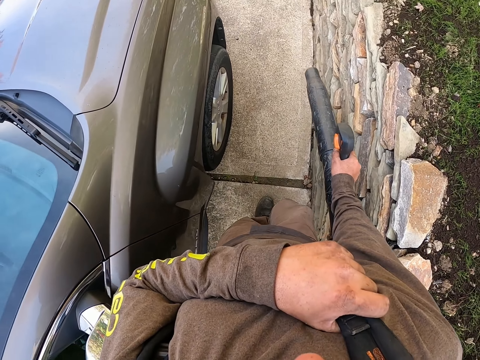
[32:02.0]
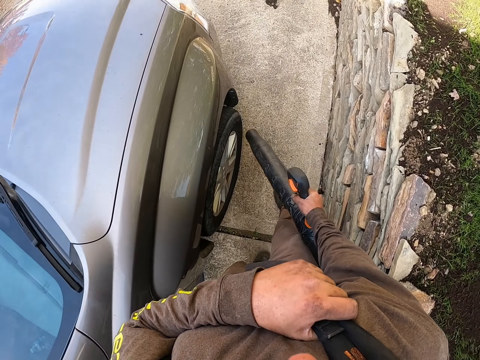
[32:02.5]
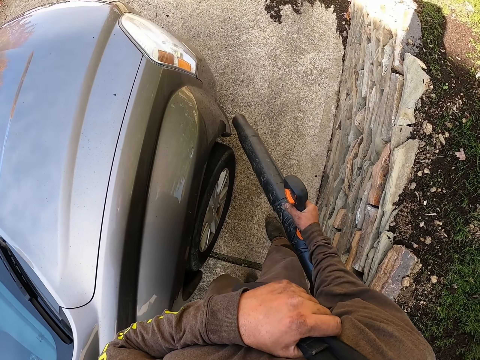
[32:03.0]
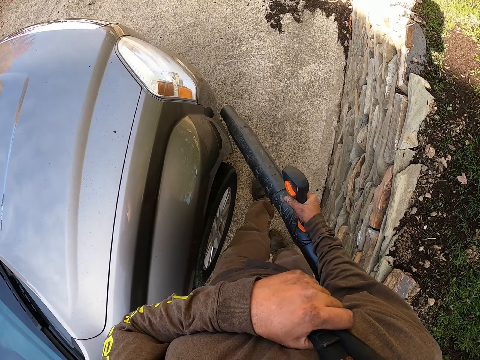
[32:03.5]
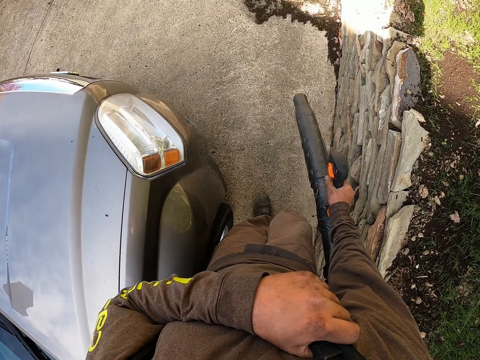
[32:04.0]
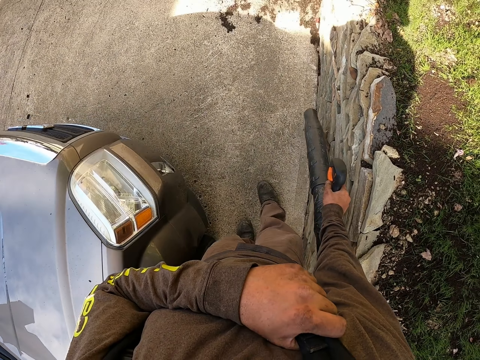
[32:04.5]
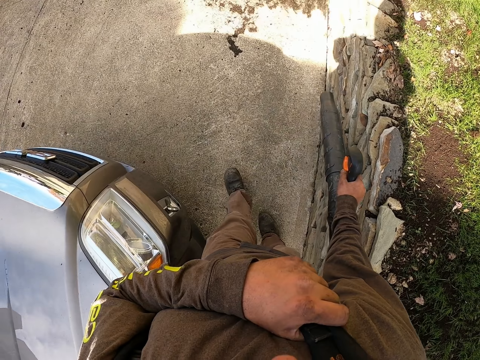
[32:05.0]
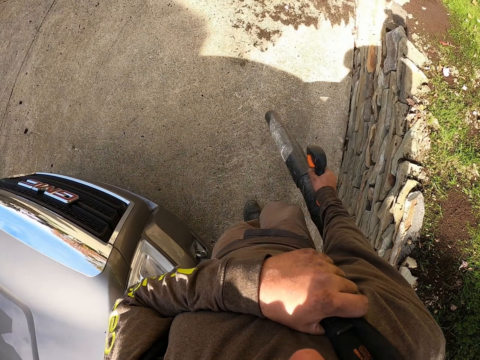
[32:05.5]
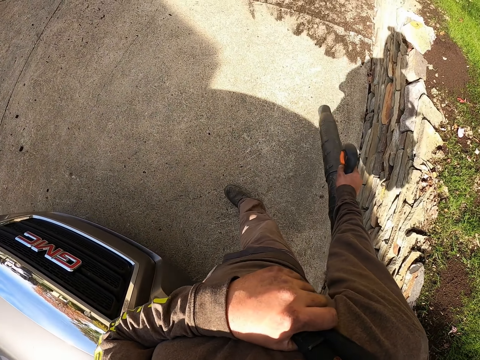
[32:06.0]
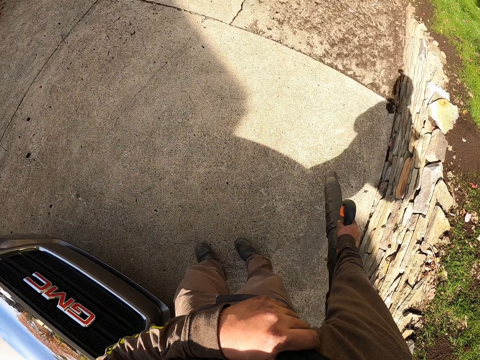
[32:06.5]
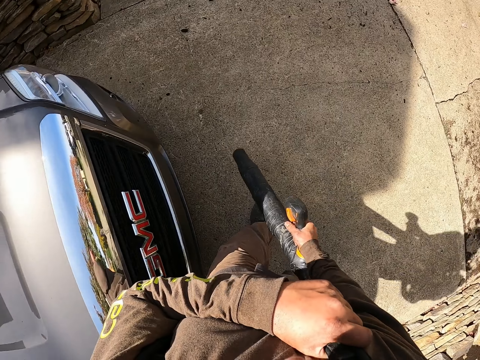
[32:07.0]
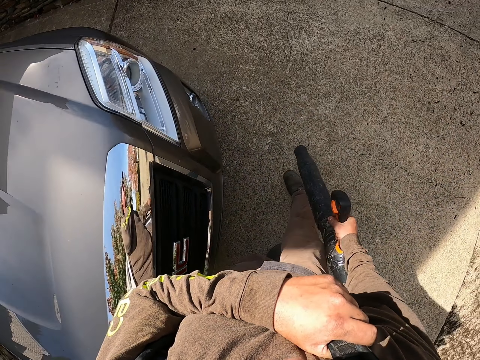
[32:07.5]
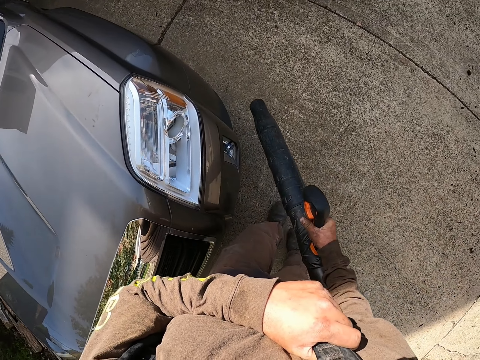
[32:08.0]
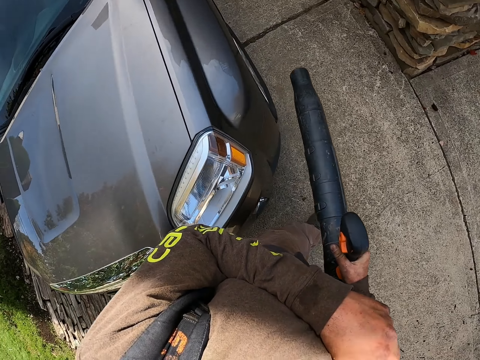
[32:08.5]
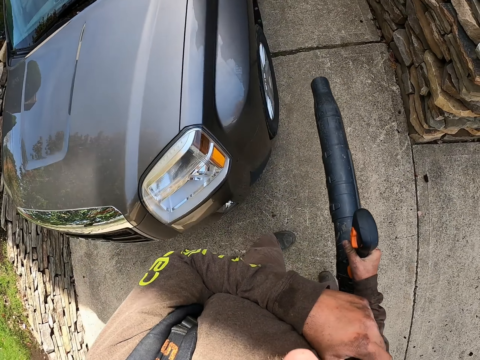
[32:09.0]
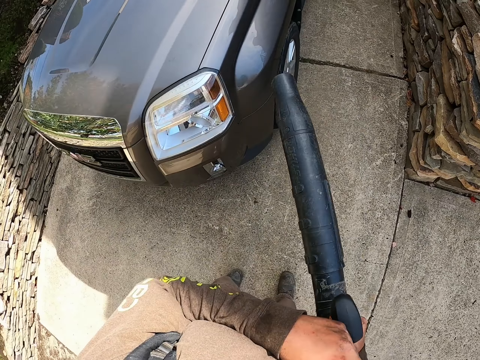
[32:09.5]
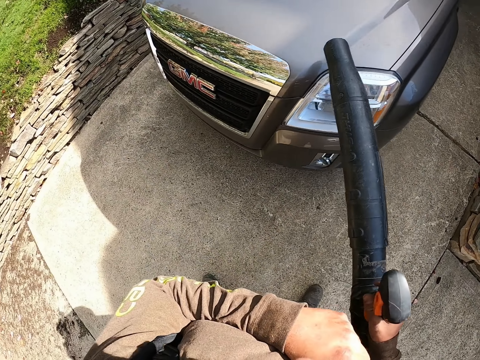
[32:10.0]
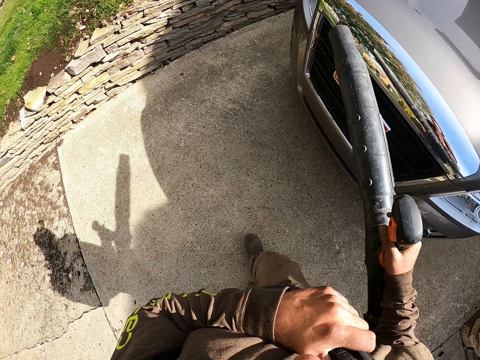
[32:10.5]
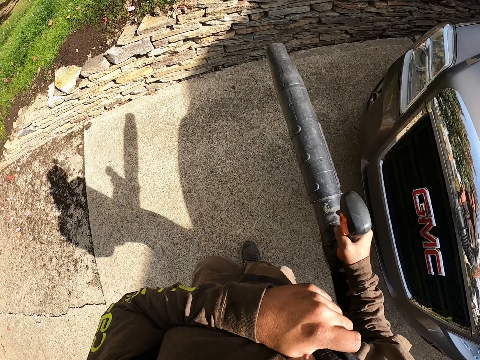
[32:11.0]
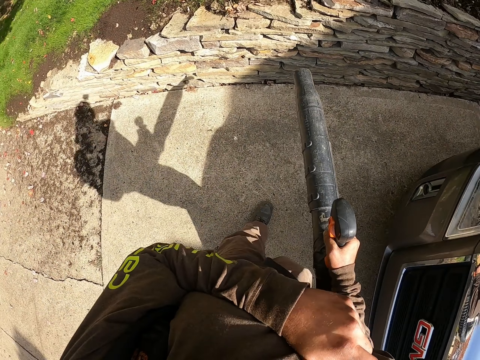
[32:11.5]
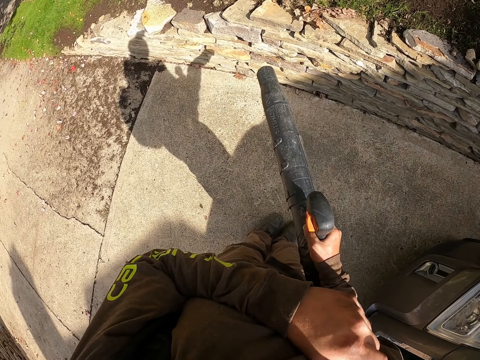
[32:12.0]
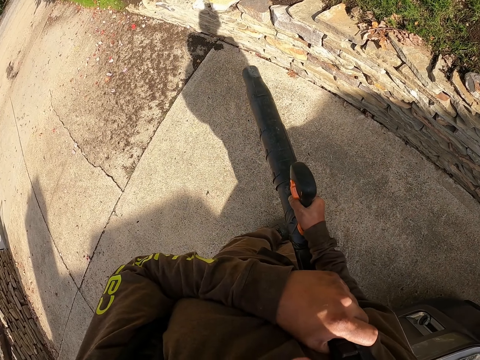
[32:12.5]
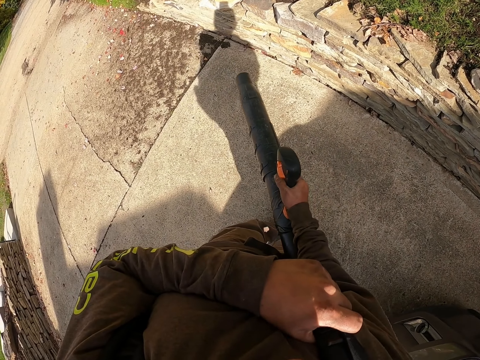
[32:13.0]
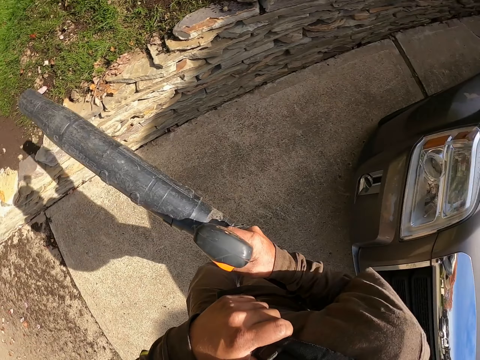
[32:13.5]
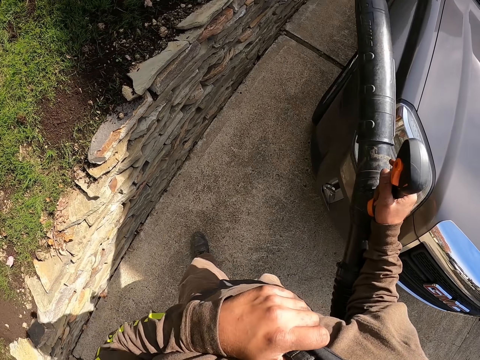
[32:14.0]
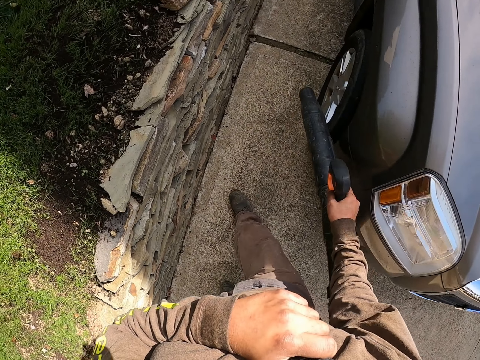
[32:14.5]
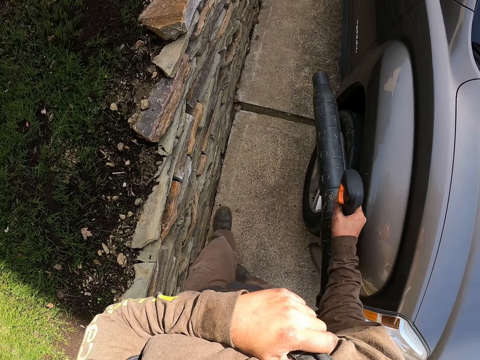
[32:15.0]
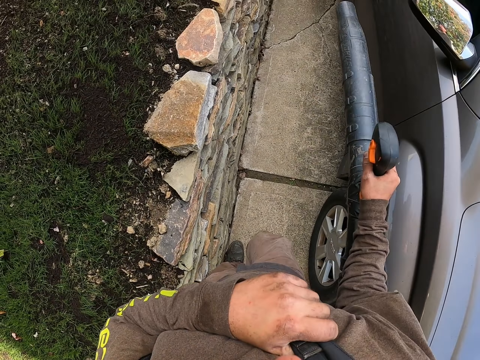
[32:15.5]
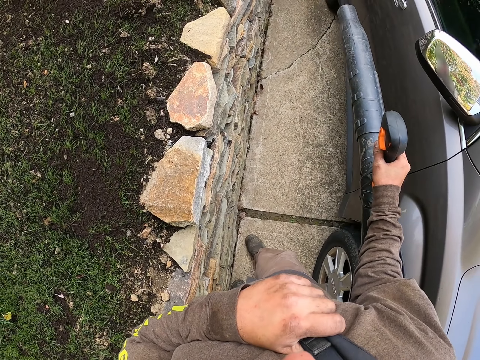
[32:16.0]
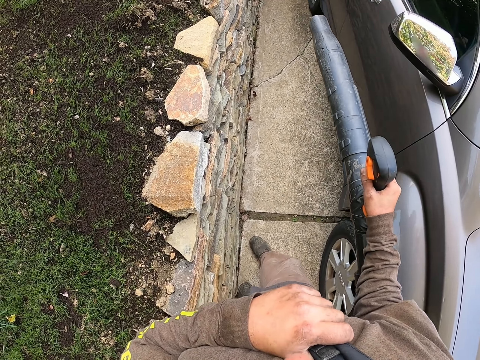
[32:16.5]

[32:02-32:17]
The camera wearer blows the car with the leaf blower. They look around.

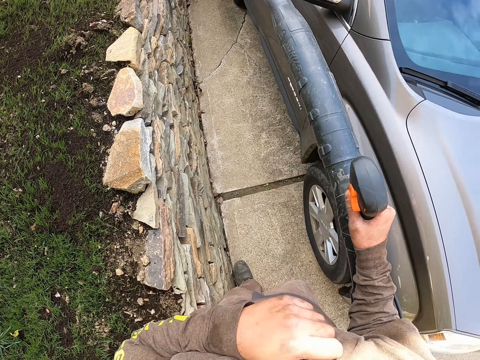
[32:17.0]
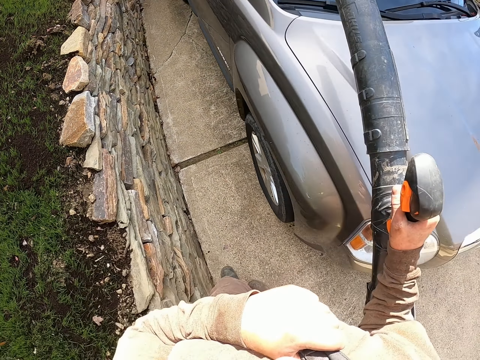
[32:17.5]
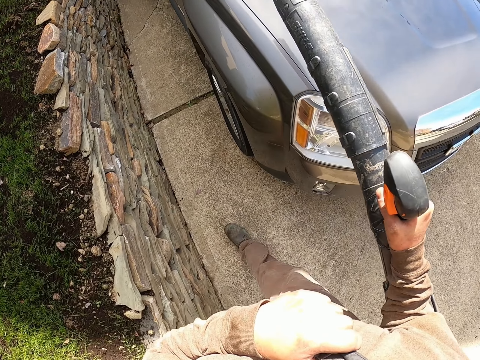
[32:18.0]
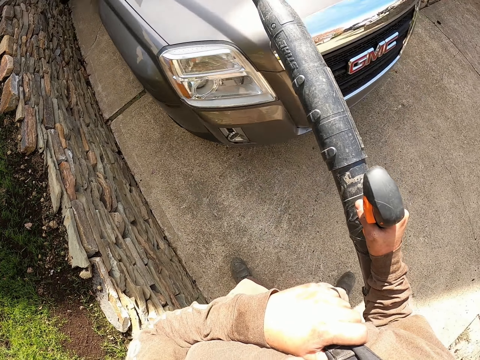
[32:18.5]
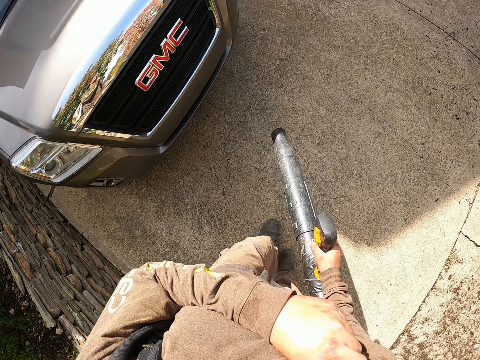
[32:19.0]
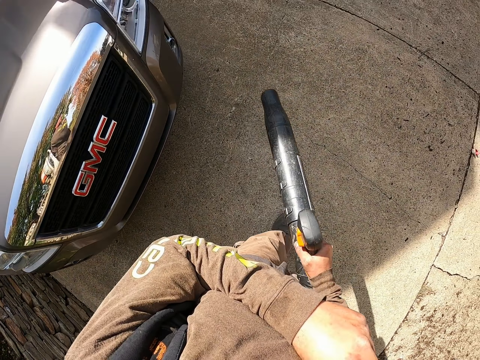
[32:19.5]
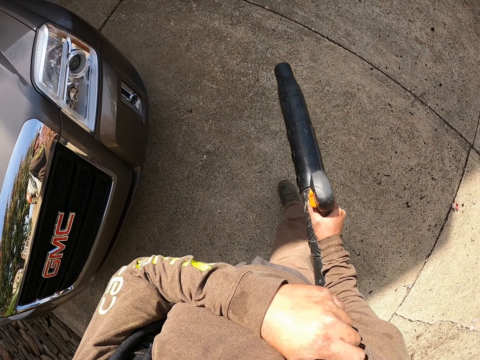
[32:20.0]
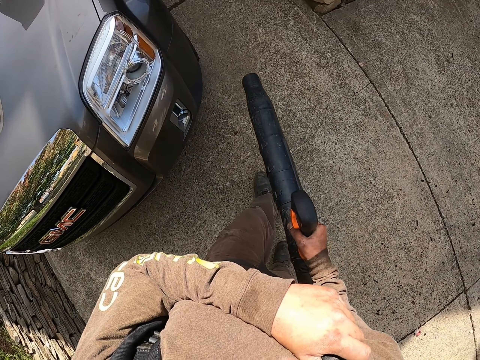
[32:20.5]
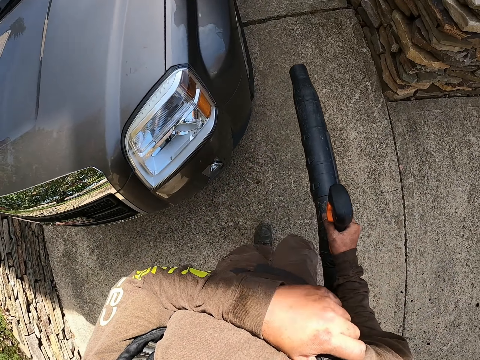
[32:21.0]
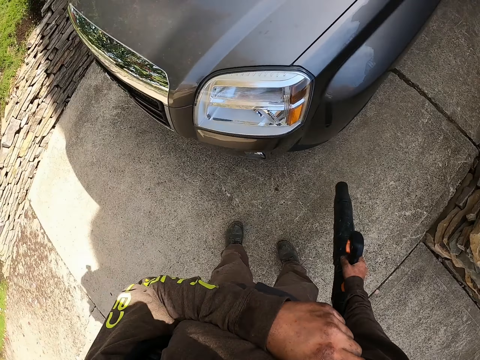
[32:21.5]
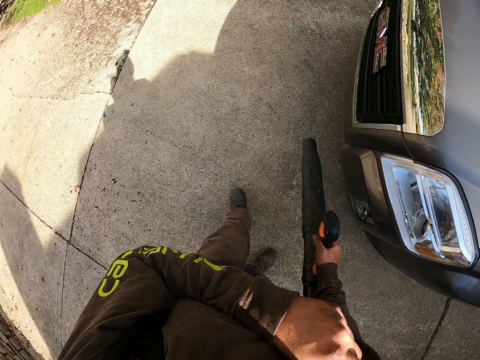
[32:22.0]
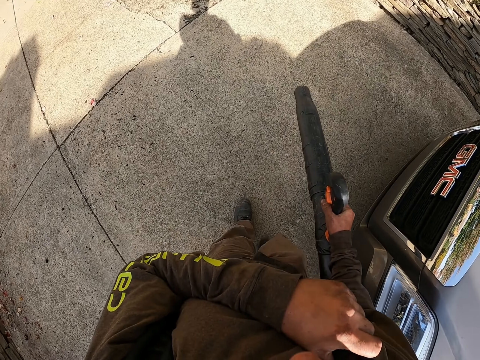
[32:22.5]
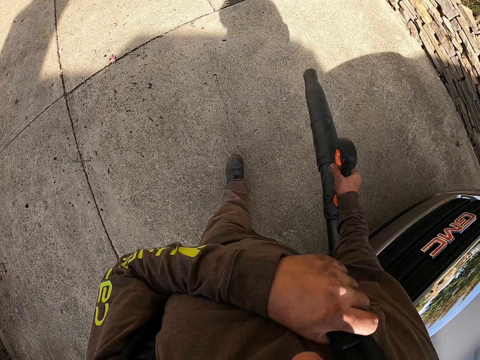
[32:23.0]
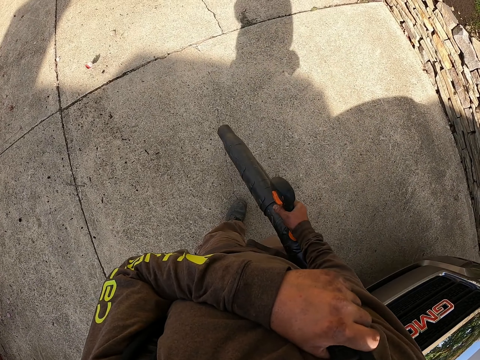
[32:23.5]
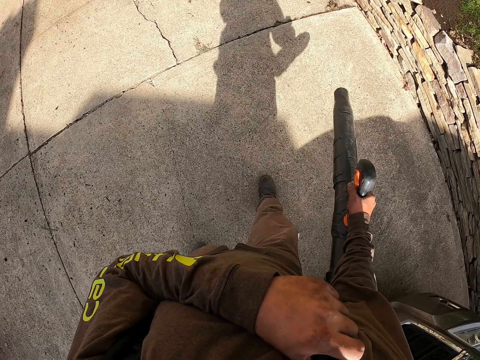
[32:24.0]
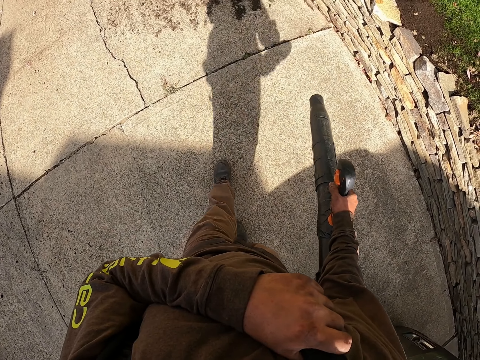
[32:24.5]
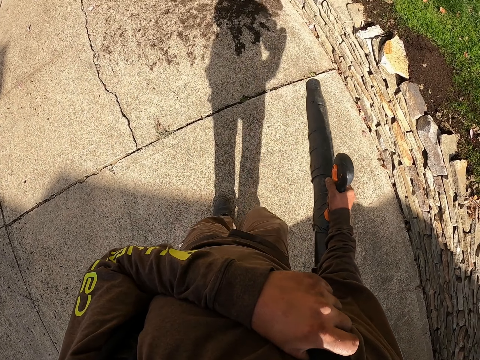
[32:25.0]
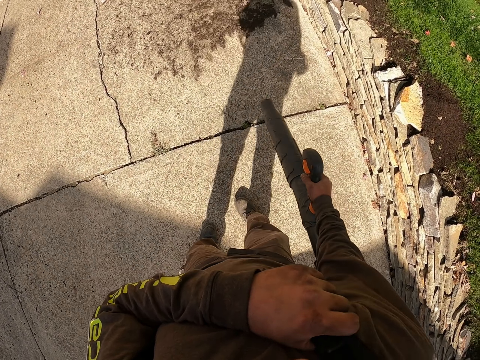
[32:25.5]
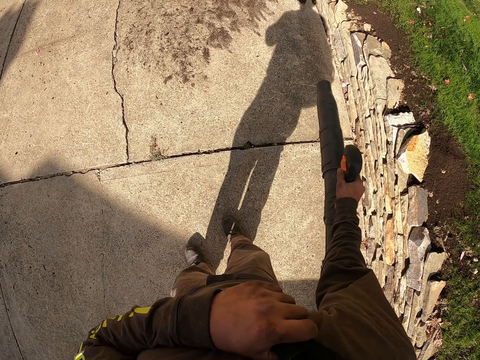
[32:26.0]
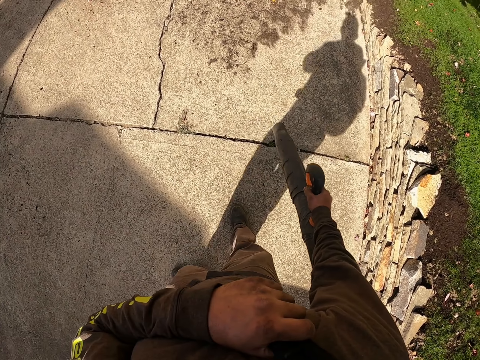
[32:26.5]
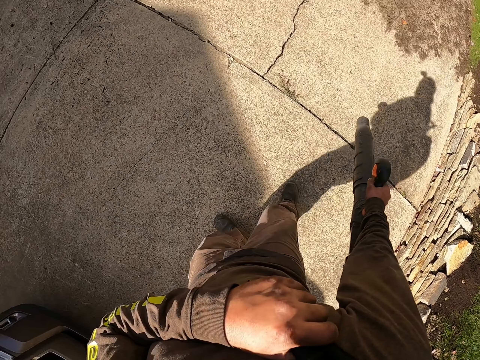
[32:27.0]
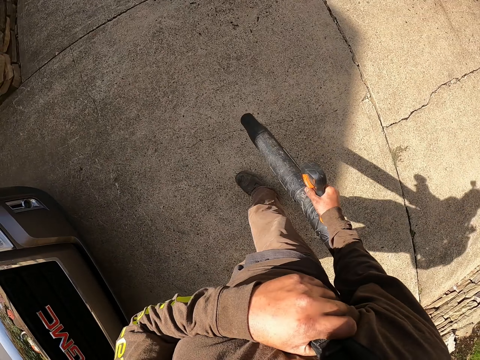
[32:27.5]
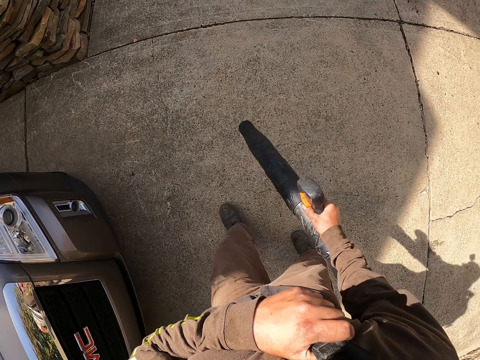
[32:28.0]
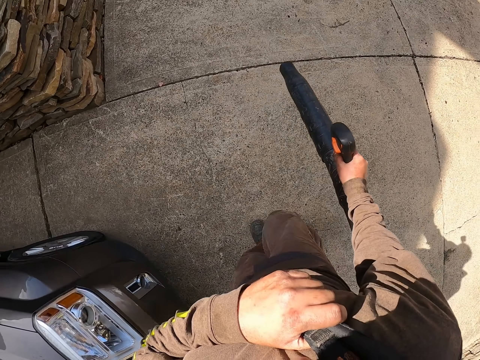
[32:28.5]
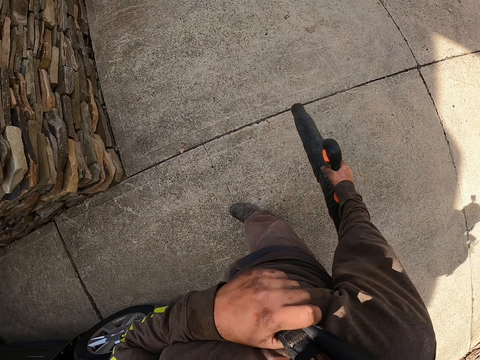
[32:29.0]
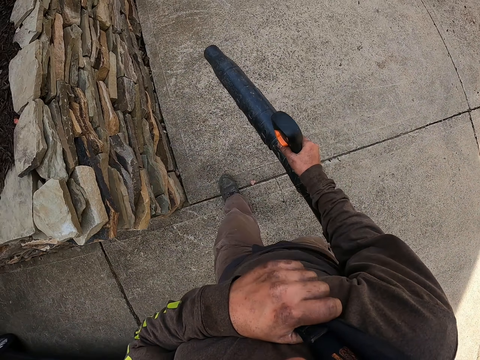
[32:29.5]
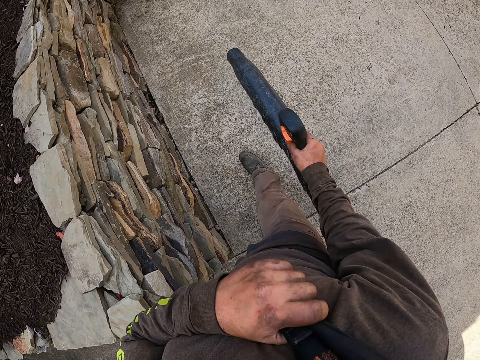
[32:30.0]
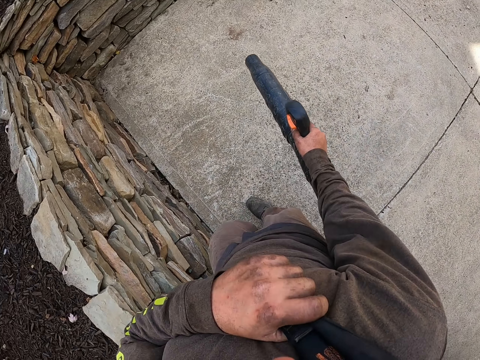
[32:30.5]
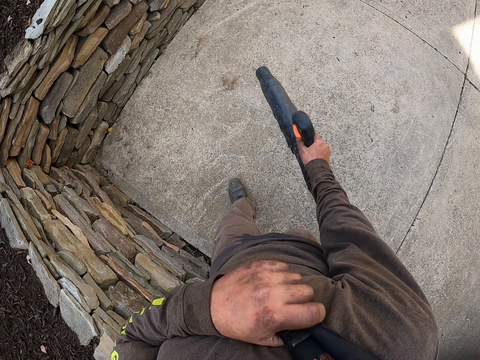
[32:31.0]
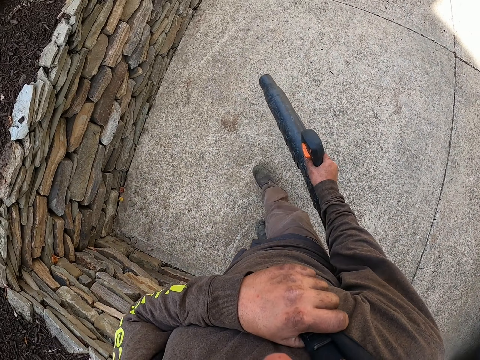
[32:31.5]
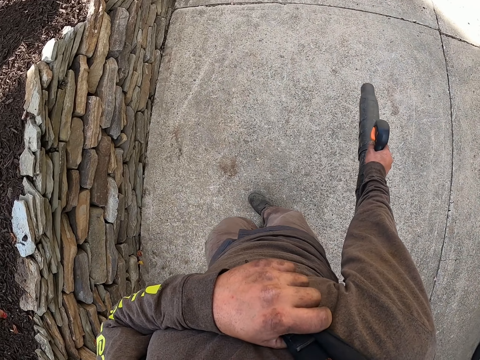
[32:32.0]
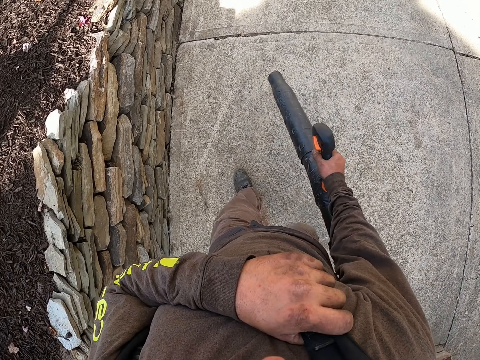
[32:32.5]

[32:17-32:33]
The camera wearer blows the car with the leaf blower. They look around. They blow the dirt on the floor with the leaf blower.
